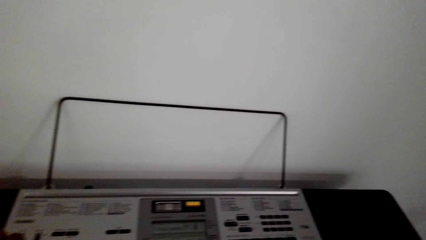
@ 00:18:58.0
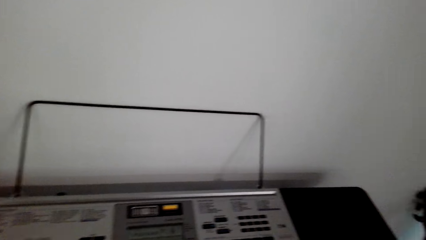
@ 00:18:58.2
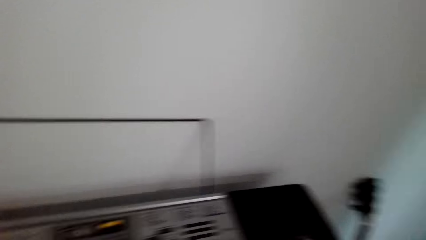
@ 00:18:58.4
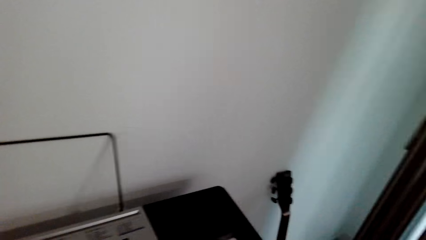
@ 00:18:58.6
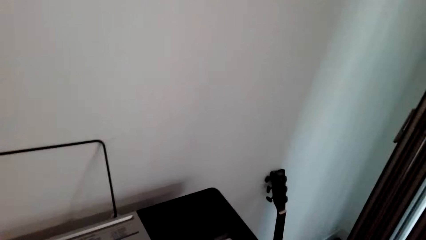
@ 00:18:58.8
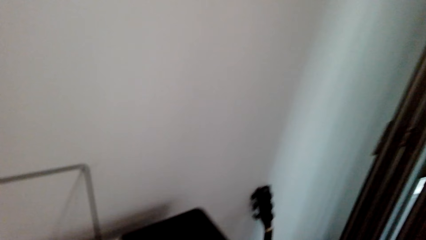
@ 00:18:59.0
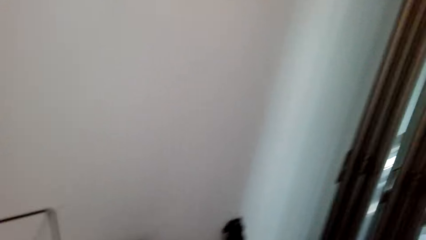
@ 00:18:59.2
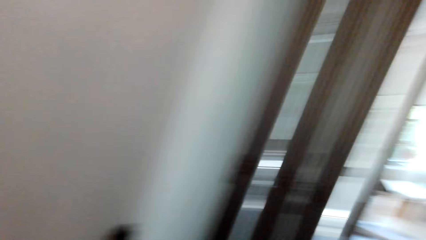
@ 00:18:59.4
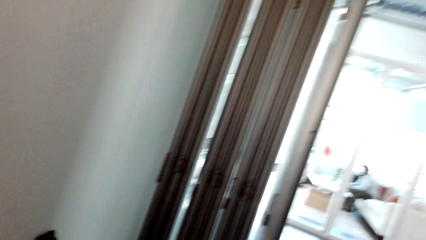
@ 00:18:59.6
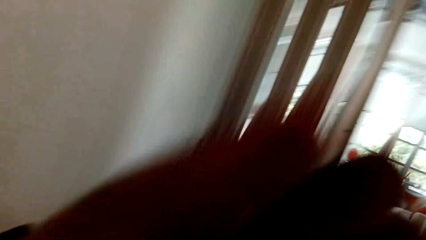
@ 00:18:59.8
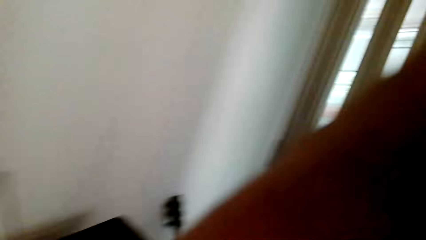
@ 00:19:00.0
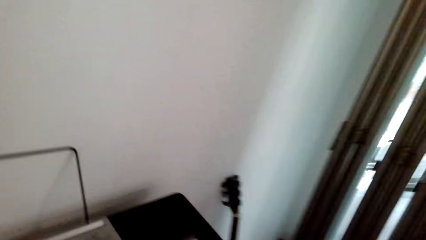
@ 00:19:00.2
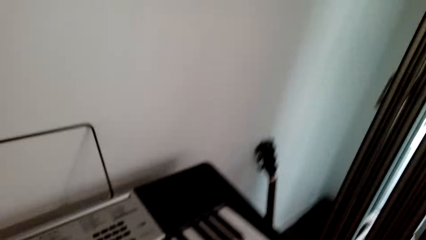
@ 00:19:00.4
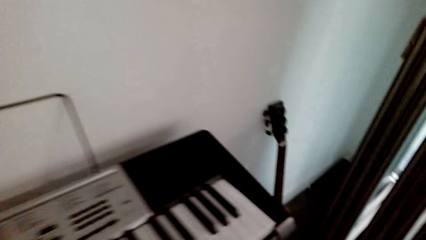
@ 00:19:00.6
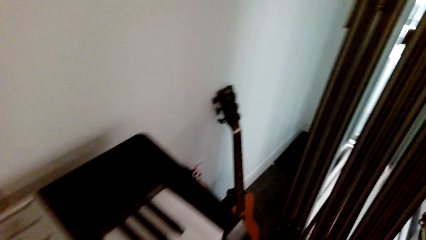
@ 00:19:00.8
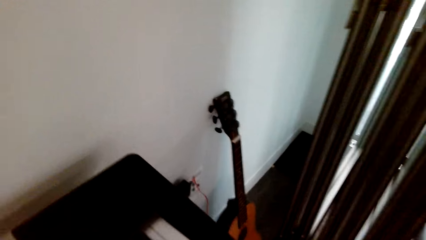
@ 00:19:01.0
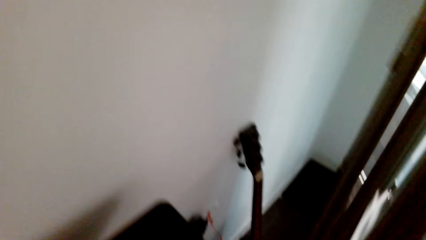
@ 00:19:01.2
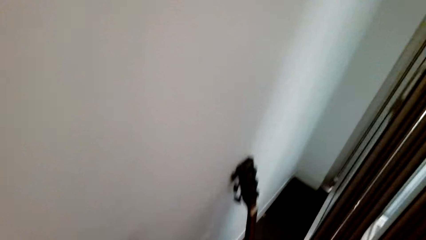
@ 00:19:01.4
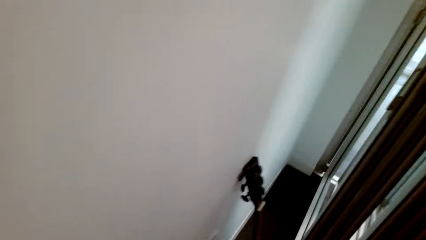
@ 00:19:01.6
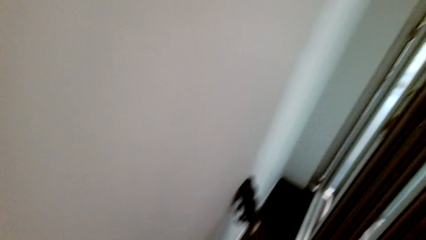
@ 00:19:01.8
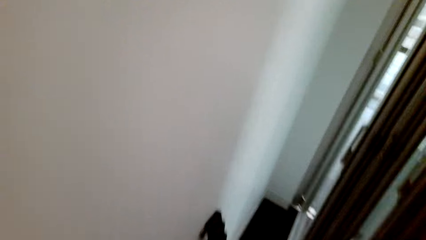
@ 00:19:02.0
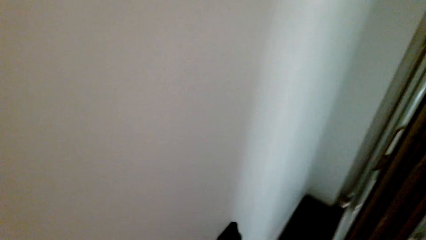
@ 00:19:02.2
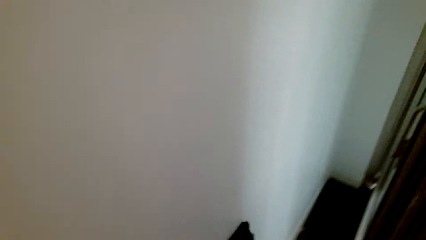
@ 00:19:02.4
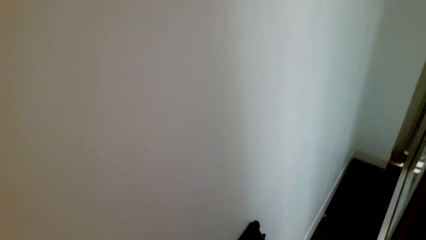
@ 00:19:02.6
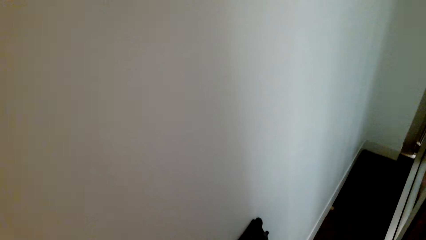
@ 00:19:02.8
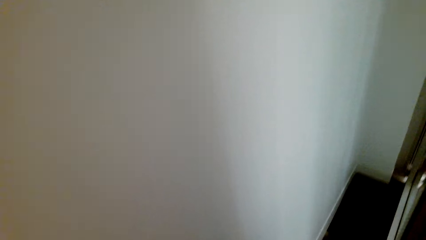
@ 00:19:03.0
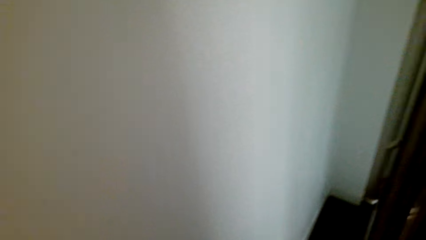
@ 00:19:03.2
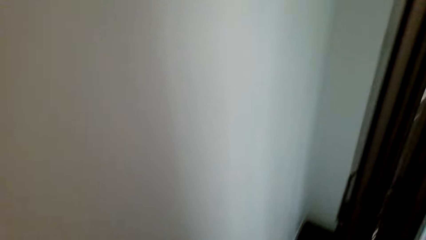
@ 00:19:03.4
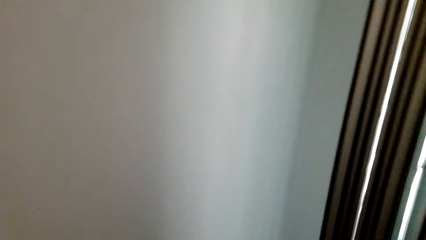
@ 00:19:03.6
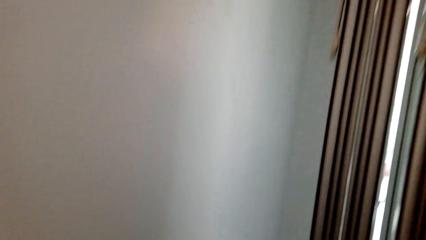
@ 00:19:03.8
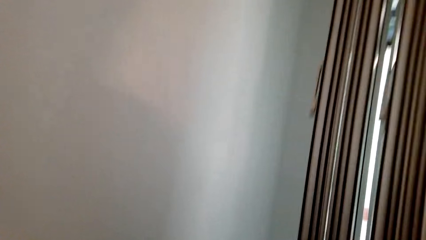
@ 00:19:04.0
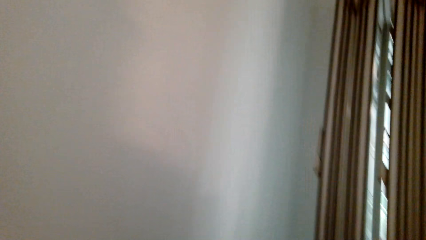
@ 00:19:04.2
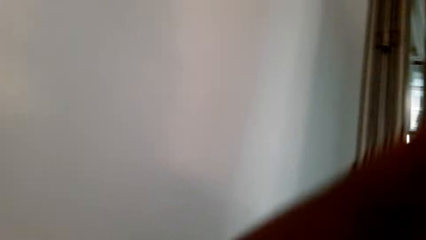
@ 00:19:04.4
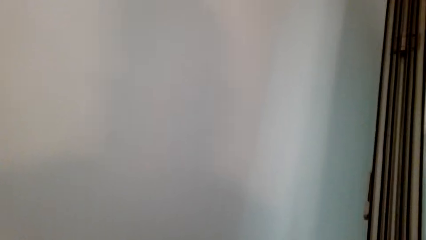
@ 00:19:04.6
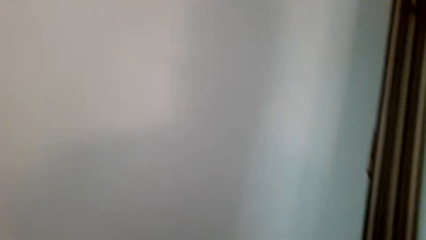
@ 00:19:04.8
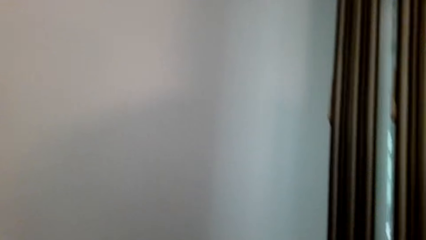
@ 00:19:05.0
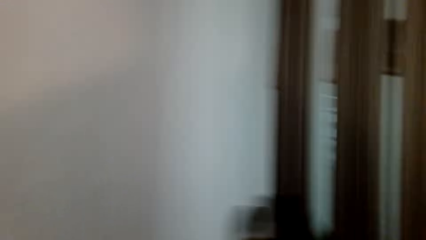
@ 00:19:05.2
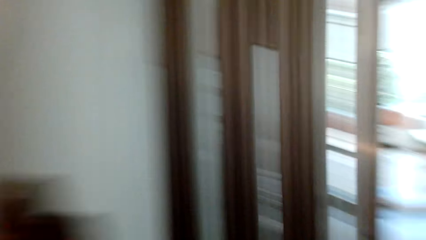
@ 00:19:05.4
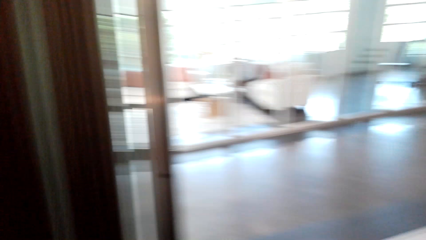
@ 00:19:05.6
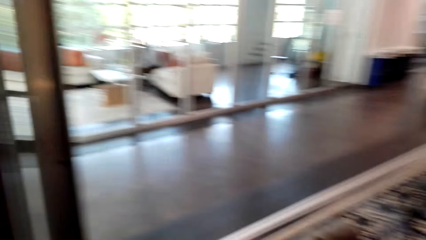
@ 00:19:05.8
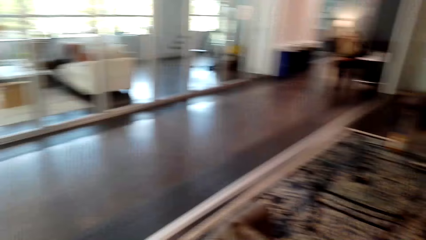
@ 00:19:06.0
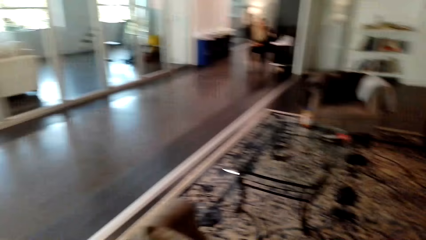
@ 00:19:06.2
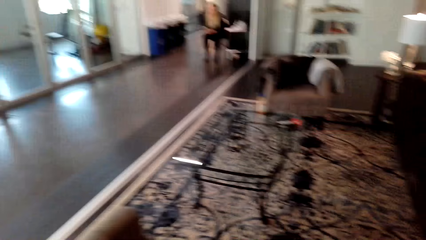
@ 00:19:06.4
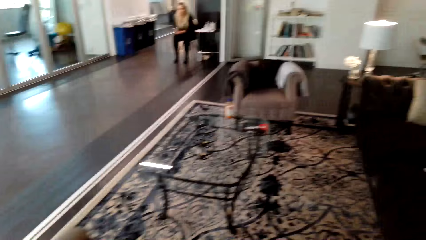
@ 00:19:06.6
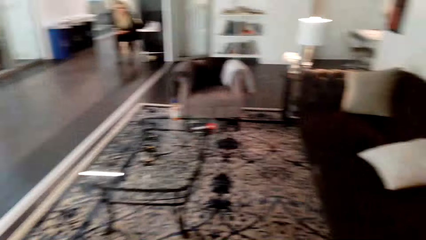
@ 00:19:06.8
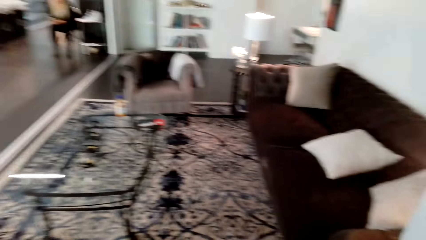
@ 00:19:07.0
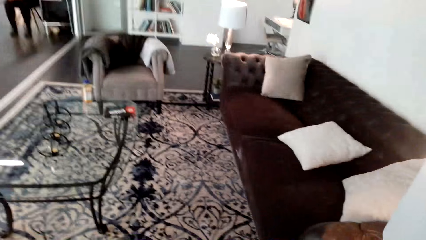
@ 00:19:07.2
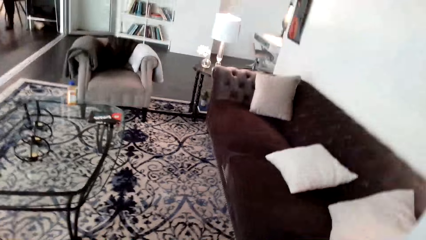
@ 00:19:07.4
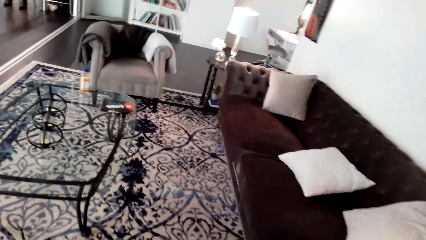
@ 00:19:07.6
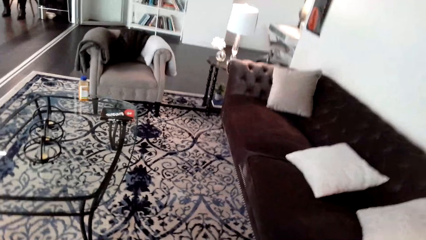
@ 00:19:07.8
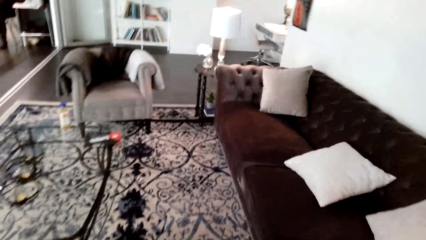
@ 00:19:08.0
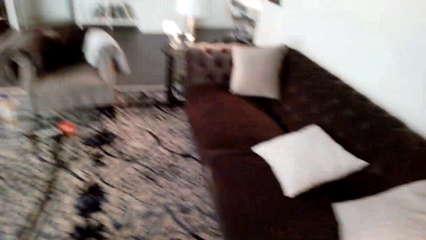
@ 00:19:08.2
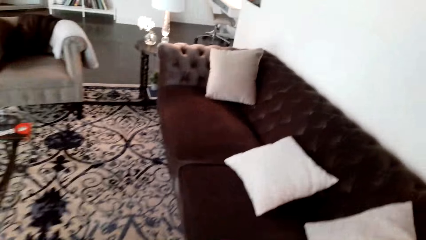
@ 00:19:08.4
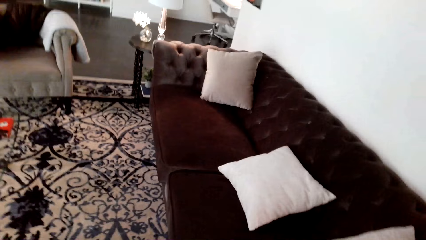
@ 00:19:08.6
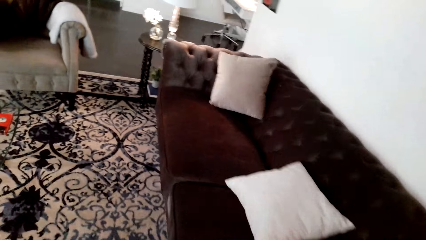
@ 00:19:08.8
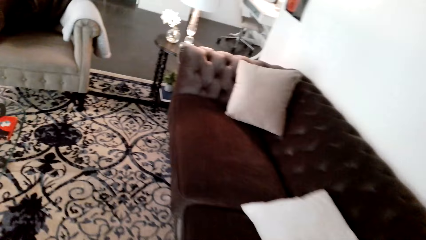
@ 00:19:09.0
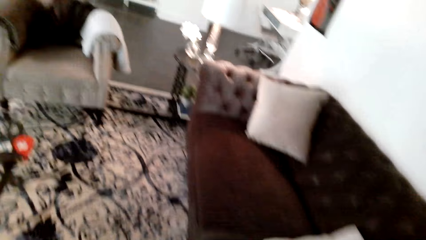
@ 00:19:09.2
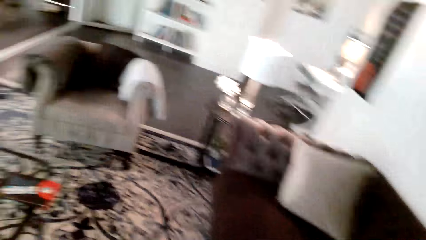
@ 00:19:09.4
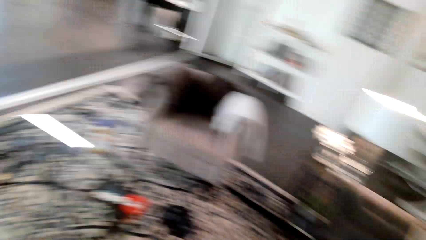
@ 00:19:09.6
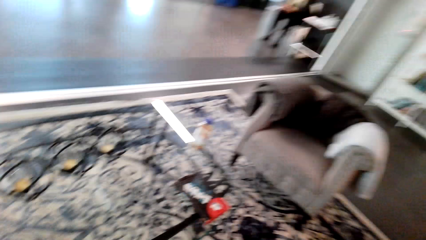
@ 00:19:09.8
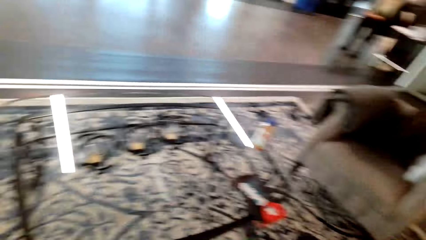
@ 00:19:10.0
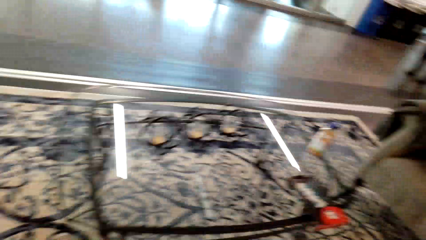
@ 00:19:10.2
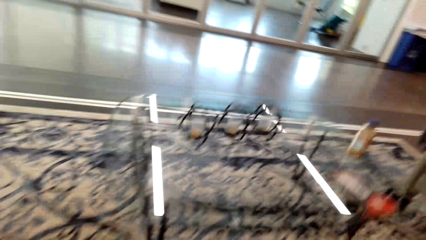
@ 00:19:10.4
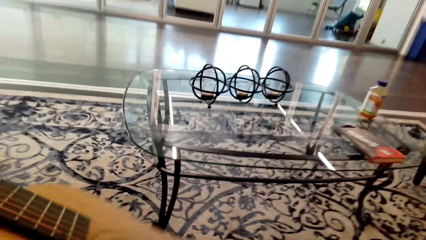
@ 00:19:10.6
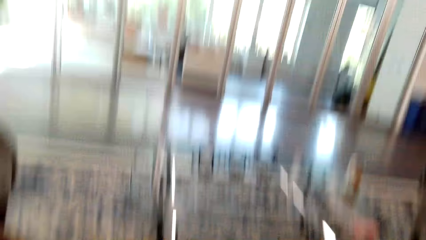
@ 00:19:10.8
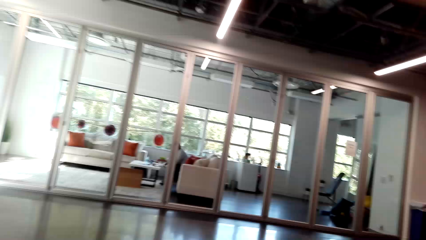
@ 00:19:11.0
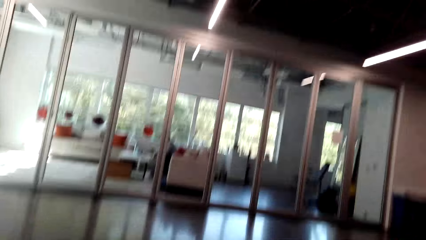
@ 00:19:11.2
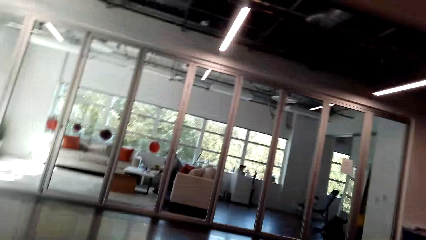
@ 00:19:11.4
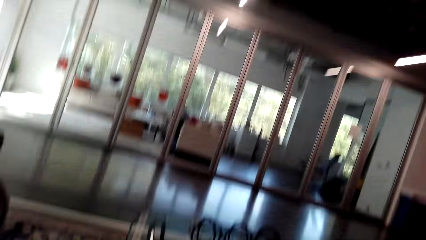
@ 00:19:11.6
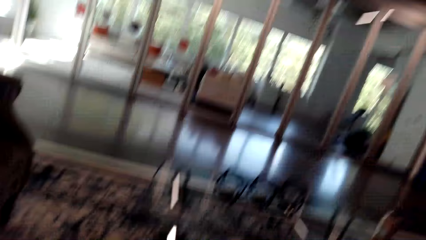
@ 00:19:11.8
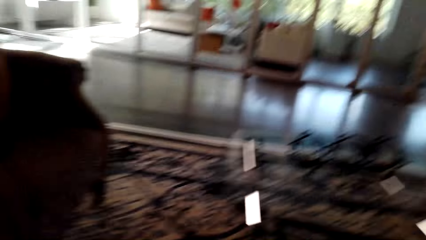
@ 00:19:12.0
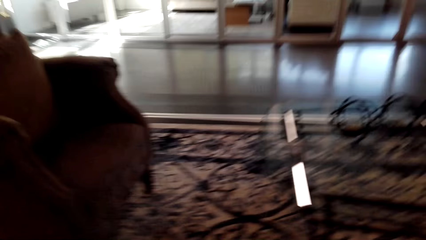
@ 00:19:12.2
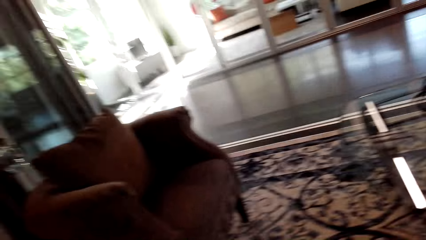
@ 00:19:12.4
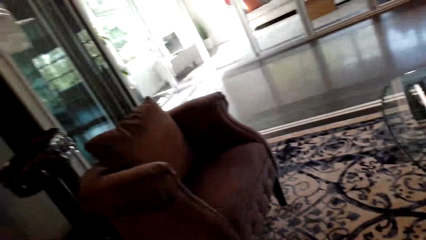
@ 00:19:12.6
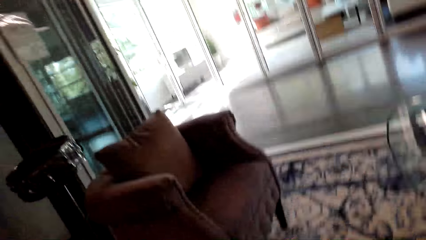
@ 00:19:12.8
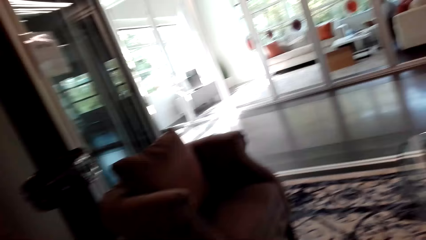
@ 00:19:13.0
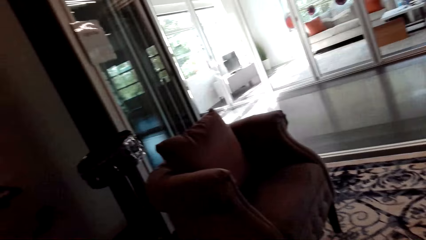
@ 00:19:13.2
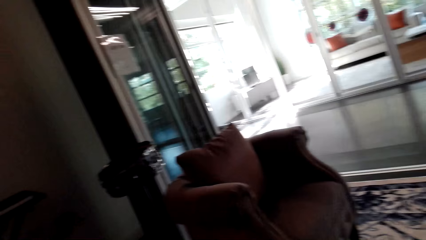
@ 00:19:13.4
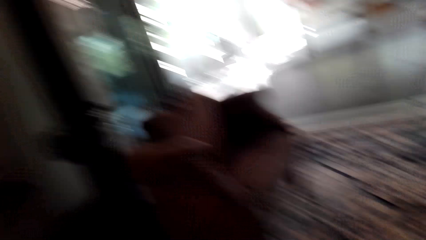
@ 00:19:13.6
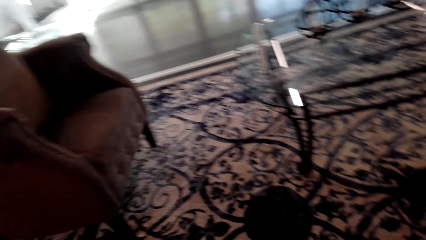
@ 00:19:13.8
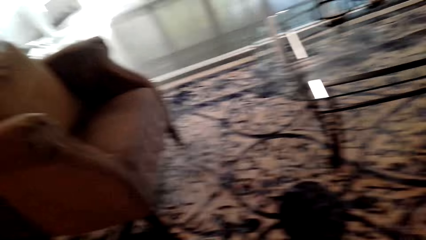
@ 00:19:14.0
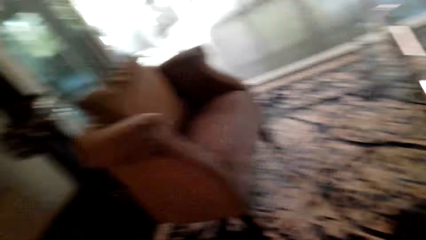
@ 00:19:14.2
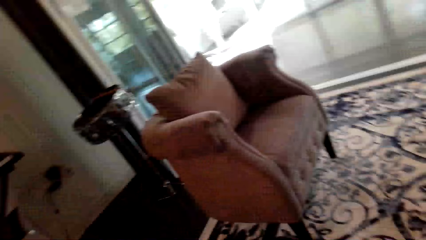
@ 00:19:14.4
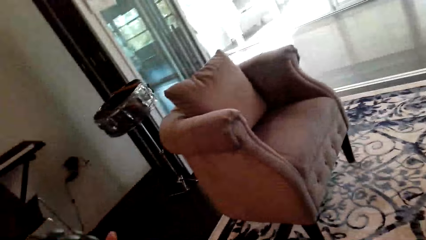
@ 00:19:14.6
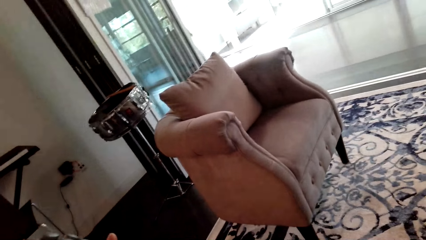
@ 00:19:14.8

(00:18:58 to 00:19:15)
The camera wearer walks around the house. They fix the camera. They pick up a guitar. They walk in the house. A lady sits on a chair in the house. The camera wearer sits on the sofa. A man sits on the sofa.
